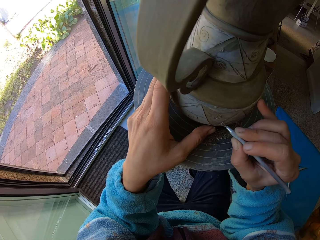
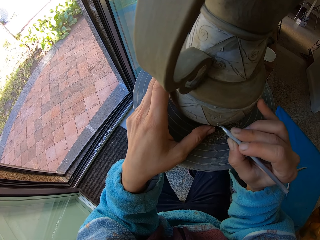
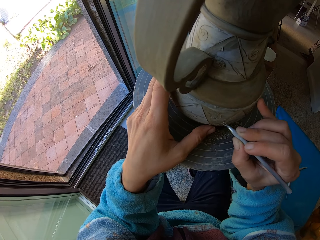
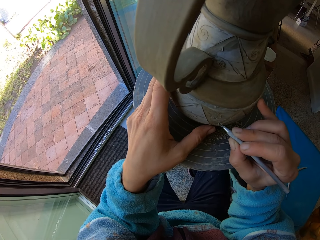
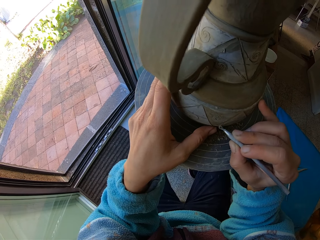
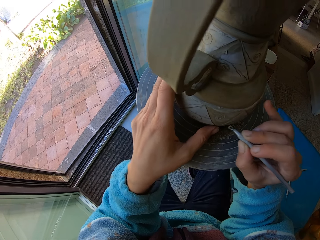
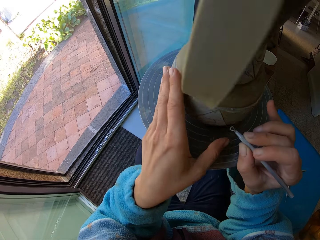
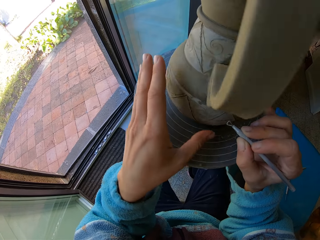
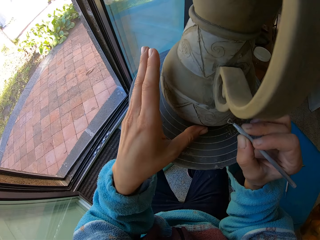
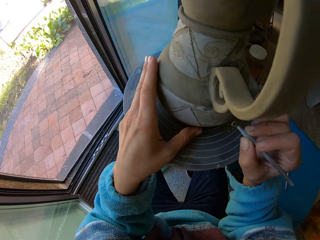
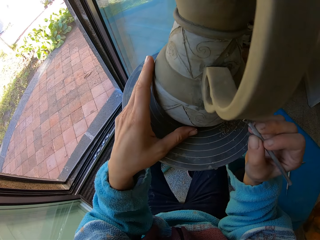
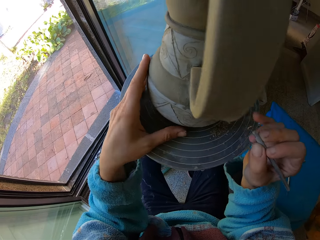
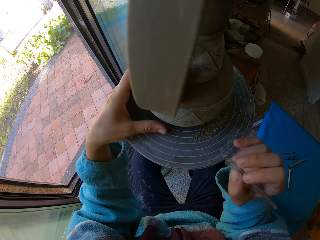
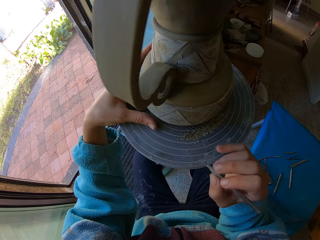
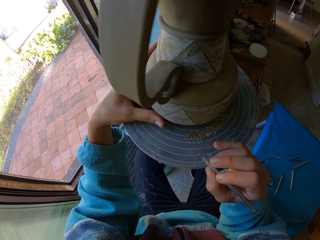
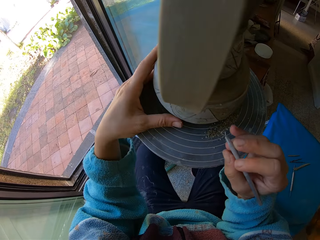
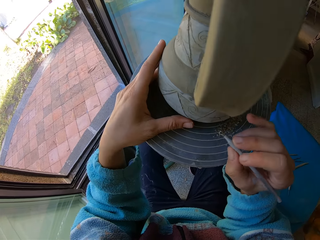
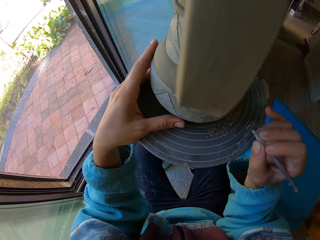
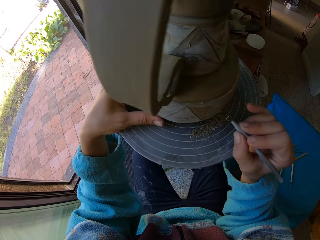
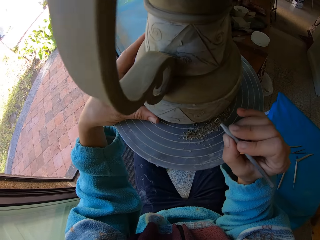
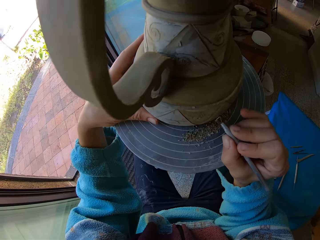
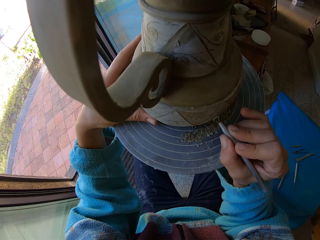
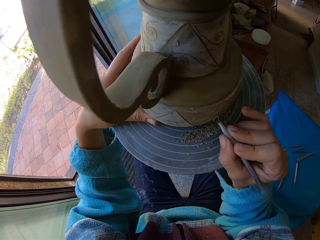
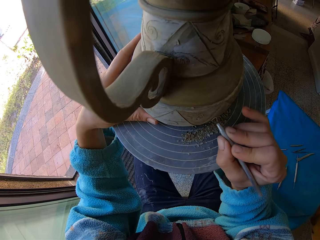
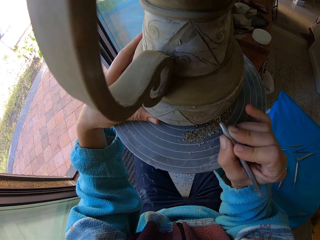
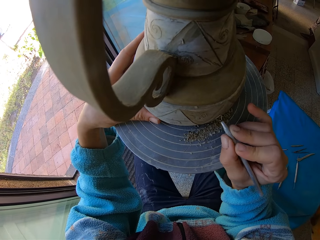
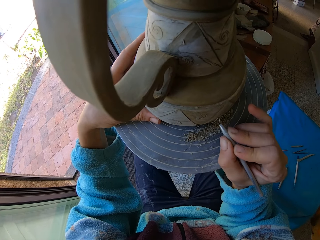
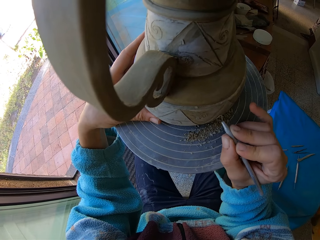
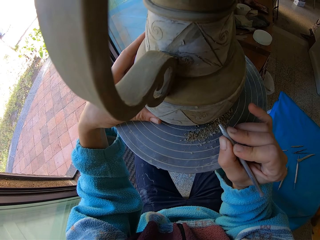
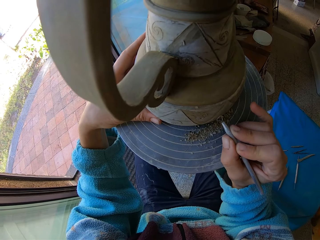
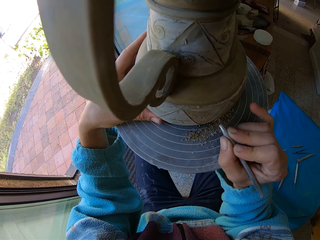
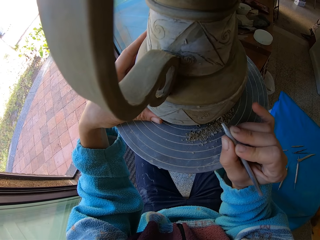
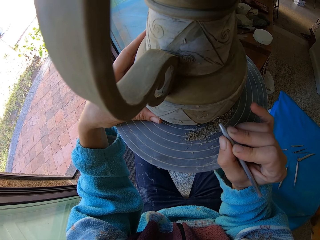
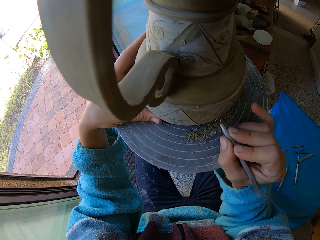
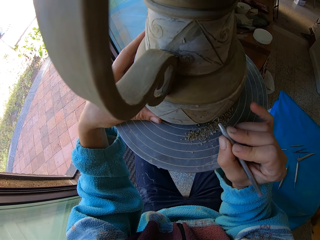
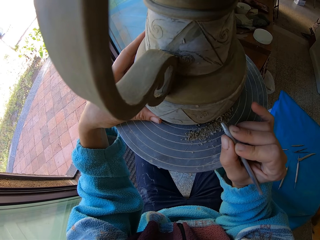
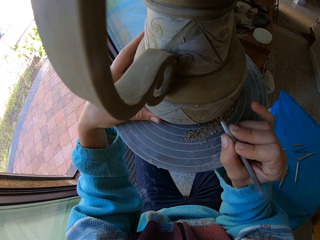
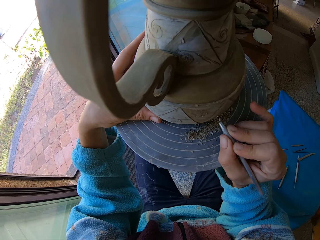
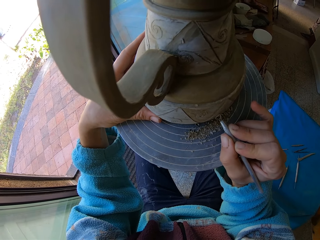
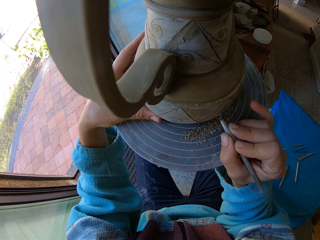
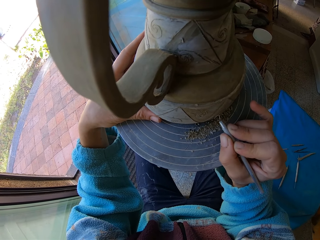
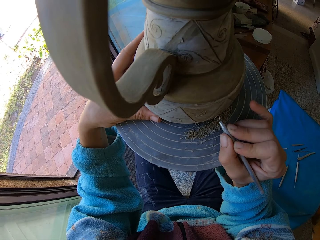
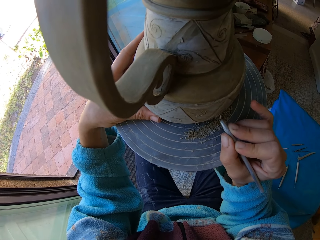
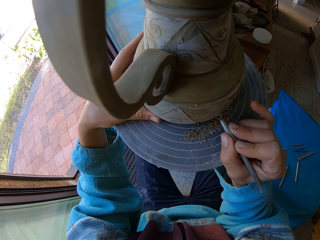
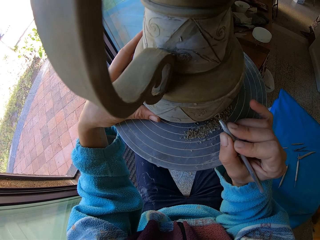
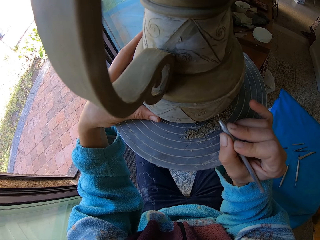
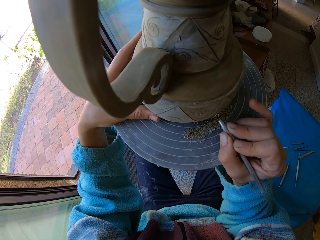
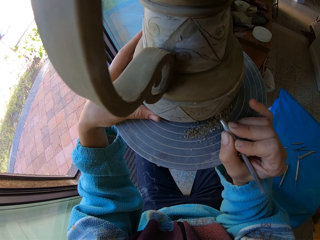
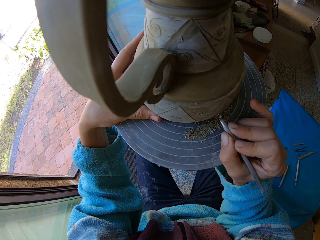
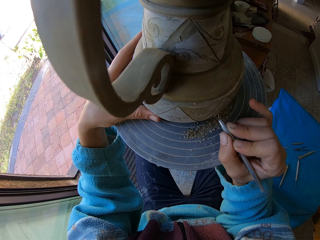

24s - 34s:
The camera wearer turns the pottery on the pottery wheel with her left hand. She uses the pottery loop on the pottery with her right hand.

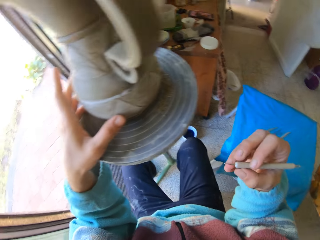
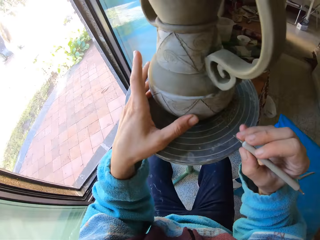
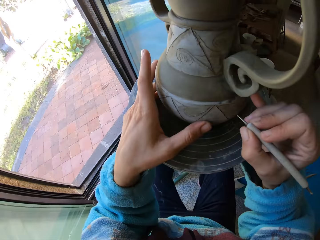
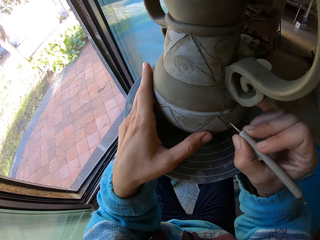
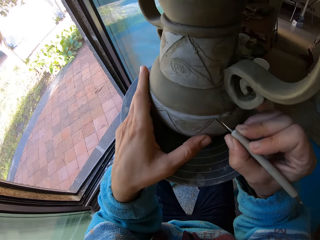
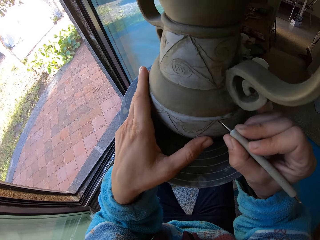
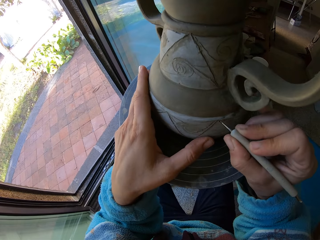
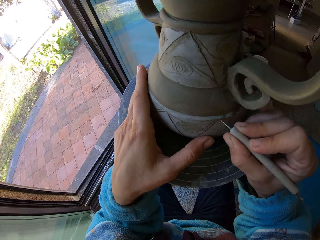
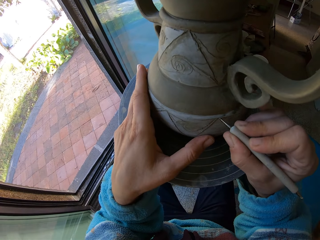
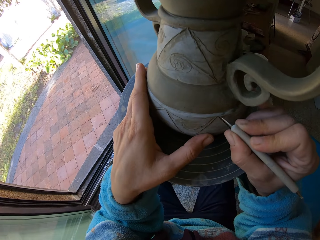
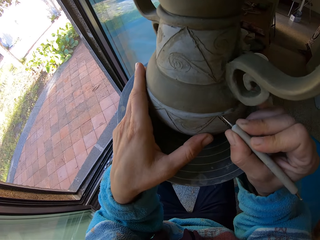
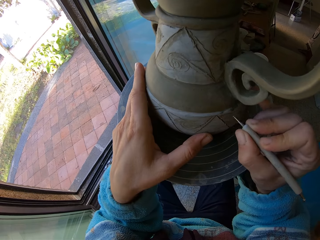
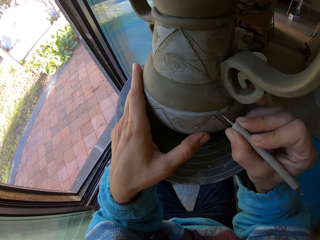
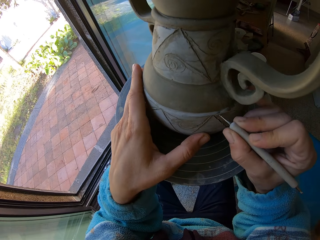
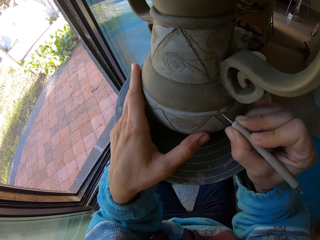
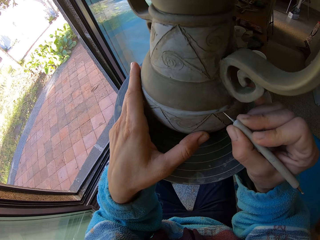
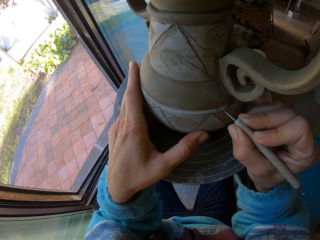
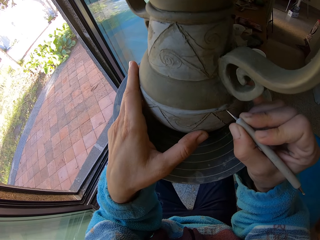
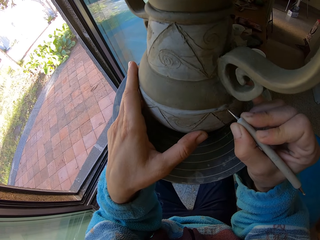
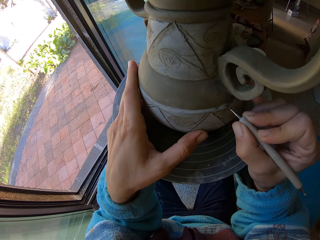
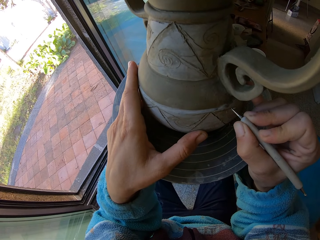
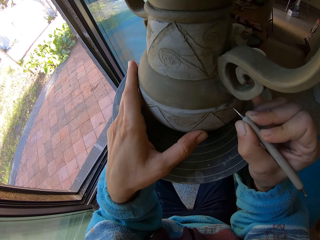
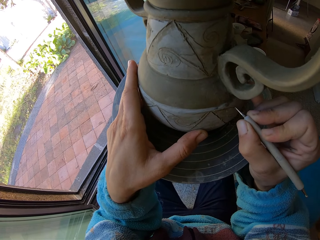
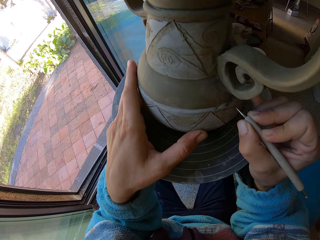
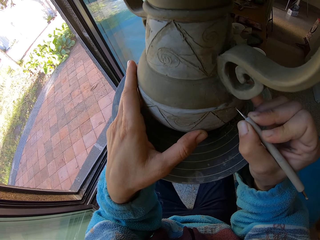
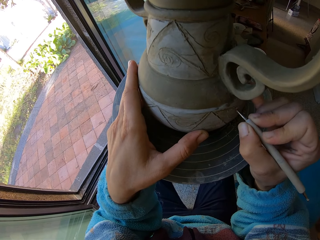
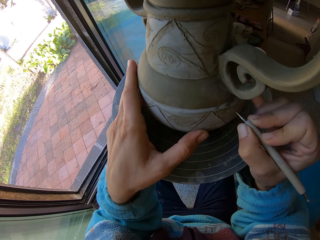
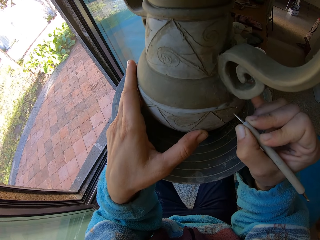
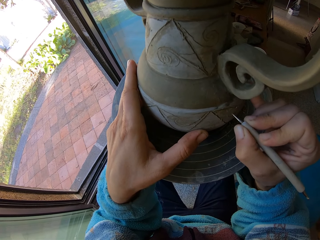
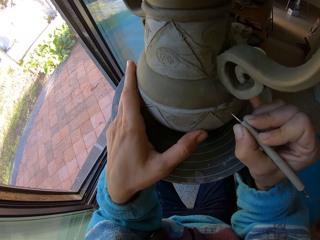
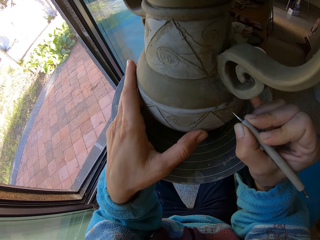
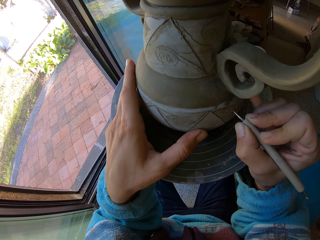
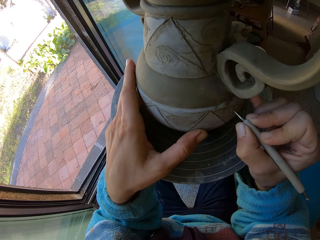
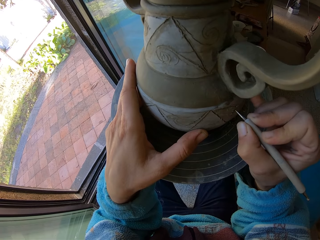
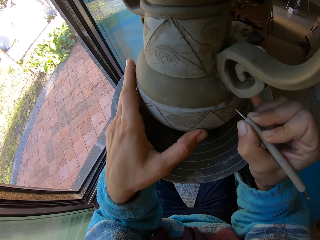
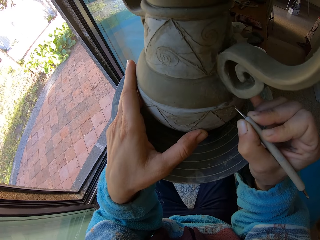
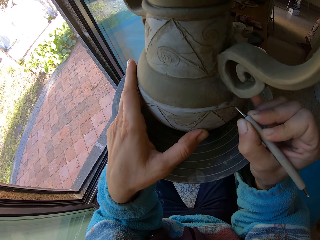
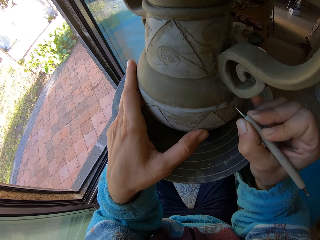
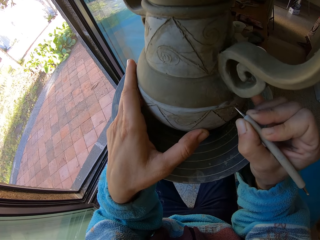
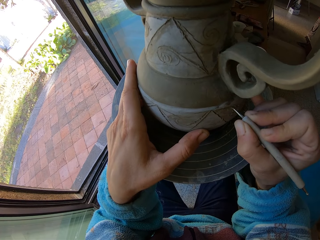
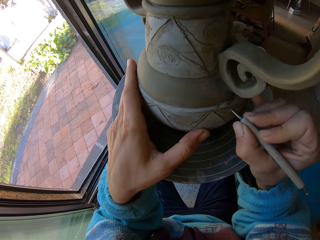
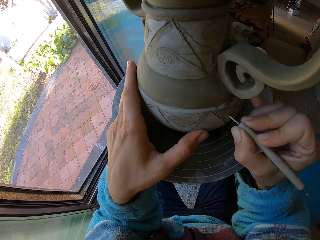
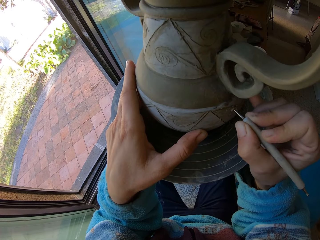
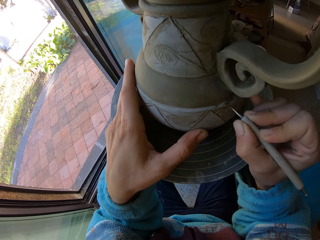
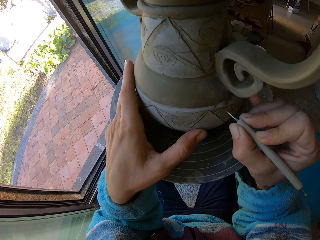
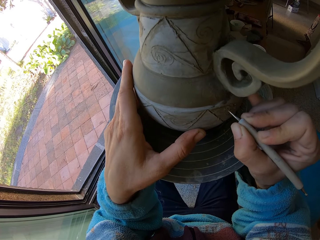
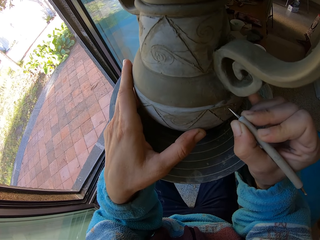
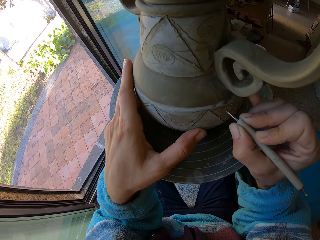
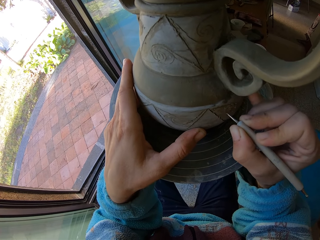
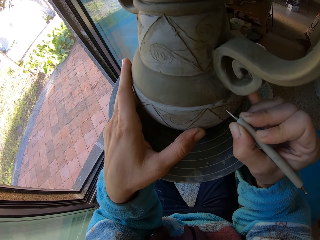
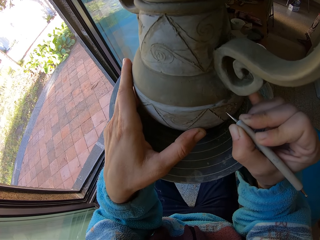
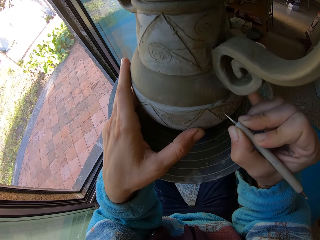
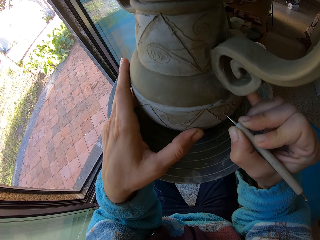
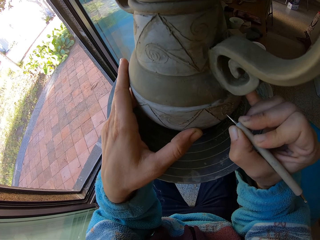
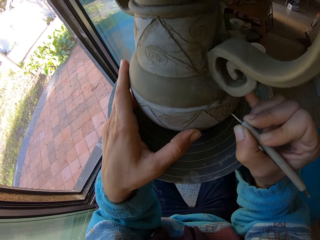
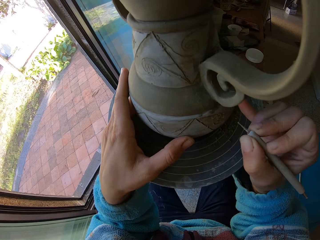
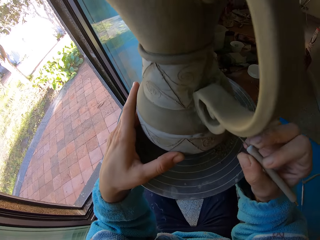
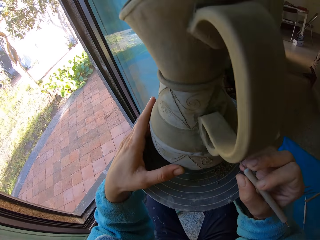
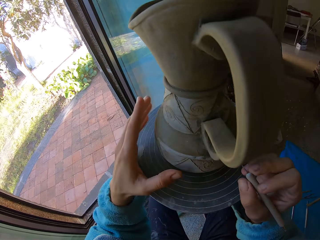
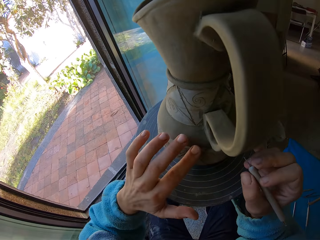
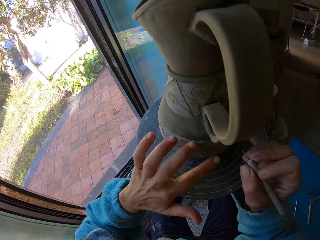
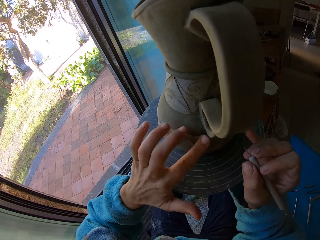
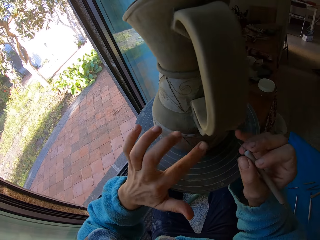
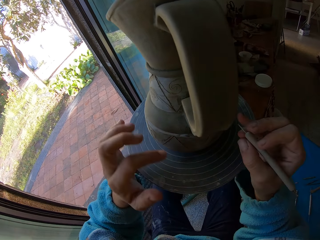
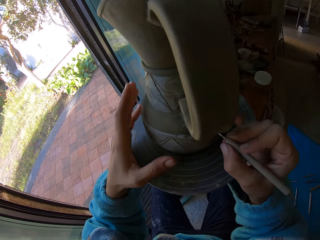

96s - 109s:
The camera wearer picks up another chisel. She uses the dot tool on the pottery with her right hand. She draws on a craft.
